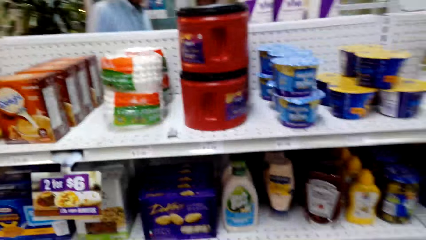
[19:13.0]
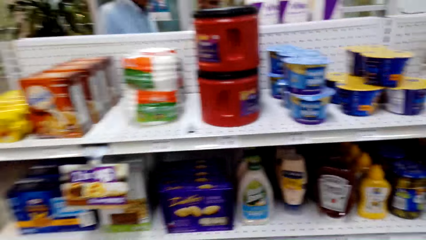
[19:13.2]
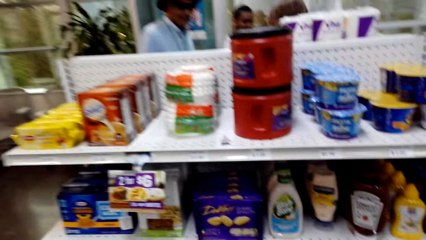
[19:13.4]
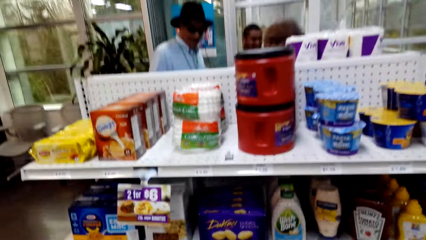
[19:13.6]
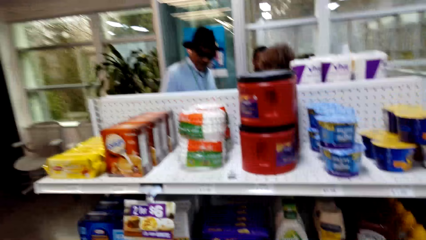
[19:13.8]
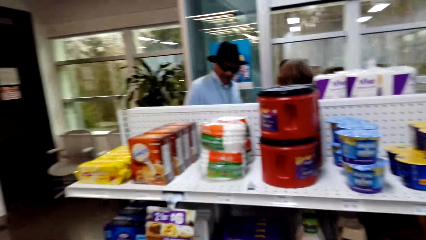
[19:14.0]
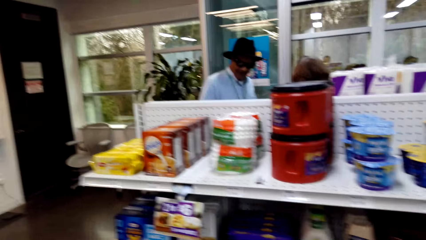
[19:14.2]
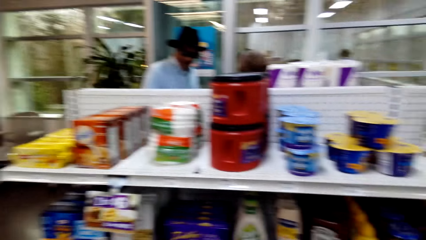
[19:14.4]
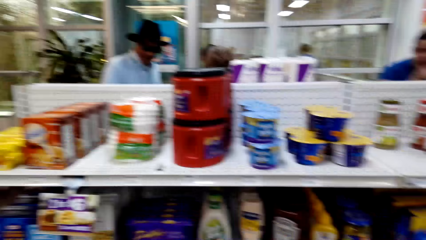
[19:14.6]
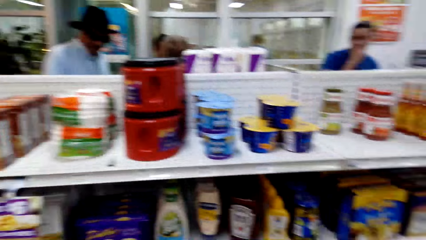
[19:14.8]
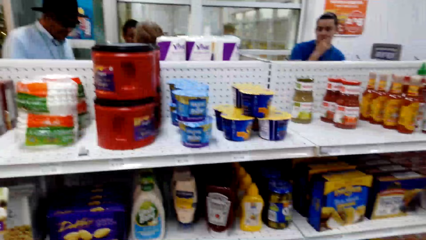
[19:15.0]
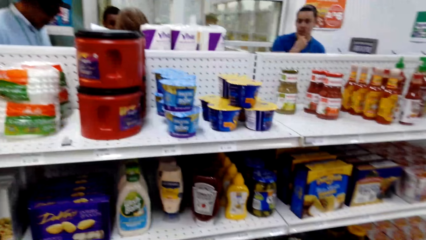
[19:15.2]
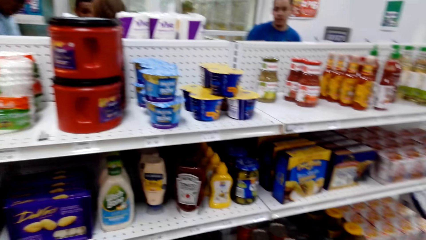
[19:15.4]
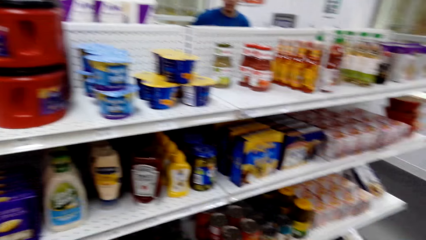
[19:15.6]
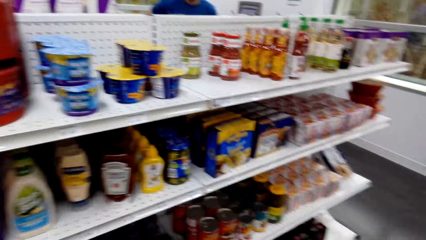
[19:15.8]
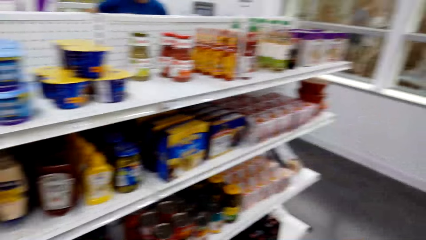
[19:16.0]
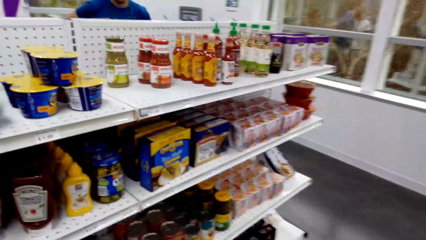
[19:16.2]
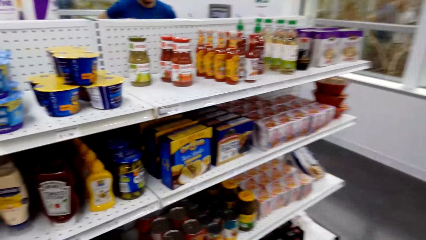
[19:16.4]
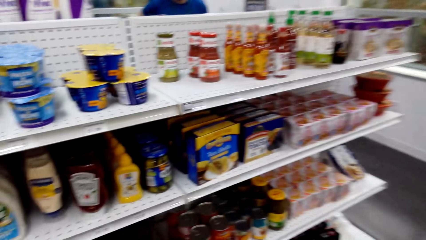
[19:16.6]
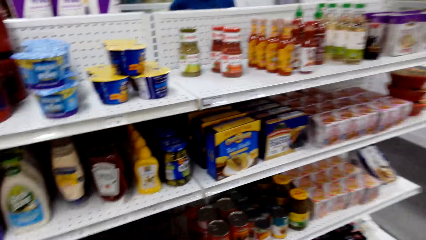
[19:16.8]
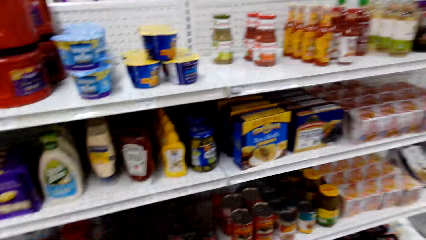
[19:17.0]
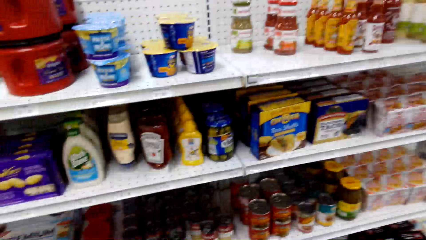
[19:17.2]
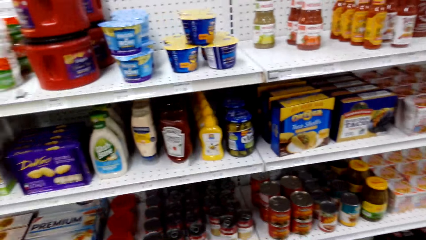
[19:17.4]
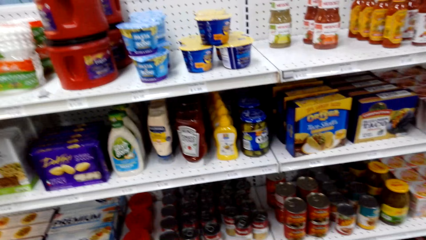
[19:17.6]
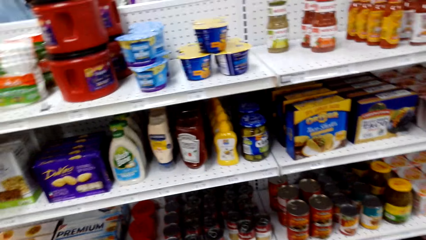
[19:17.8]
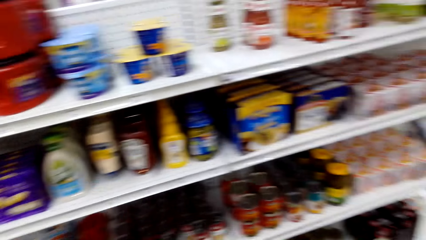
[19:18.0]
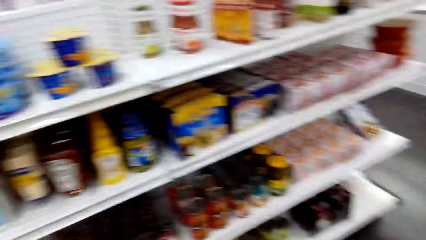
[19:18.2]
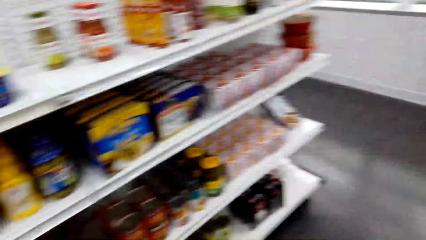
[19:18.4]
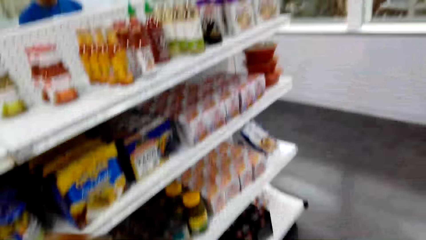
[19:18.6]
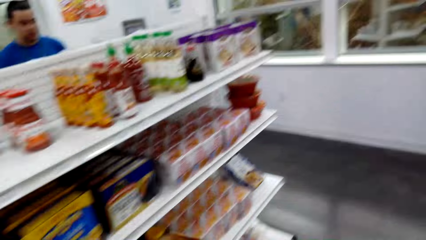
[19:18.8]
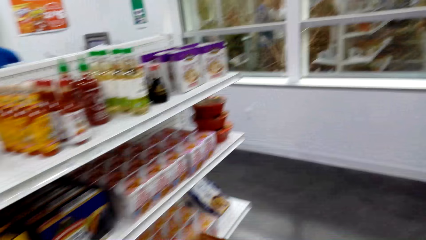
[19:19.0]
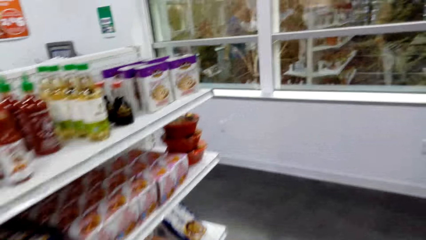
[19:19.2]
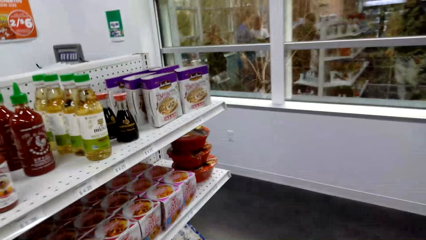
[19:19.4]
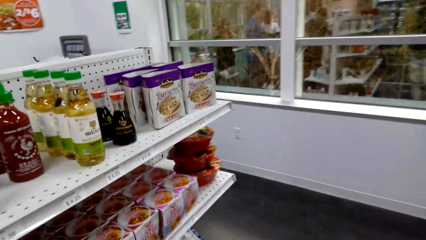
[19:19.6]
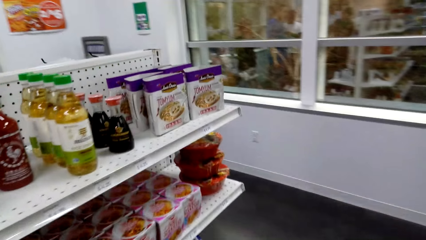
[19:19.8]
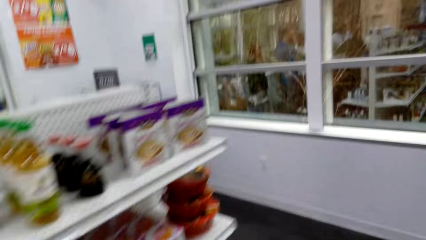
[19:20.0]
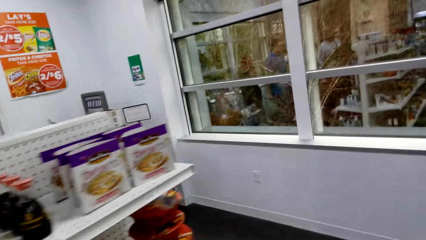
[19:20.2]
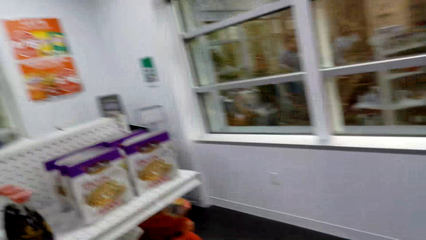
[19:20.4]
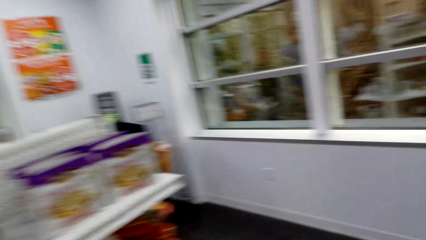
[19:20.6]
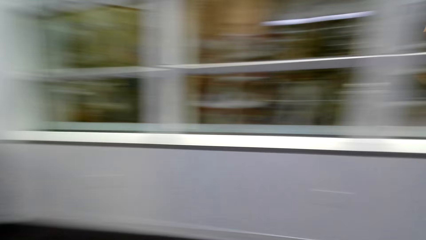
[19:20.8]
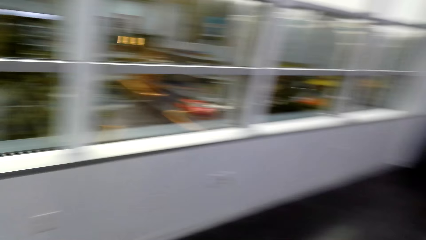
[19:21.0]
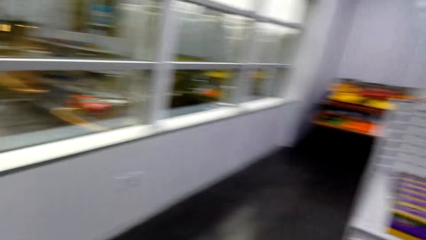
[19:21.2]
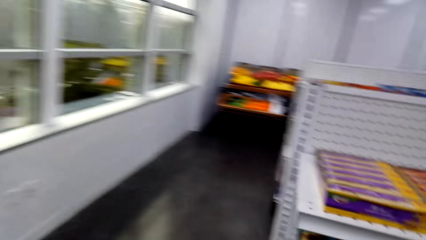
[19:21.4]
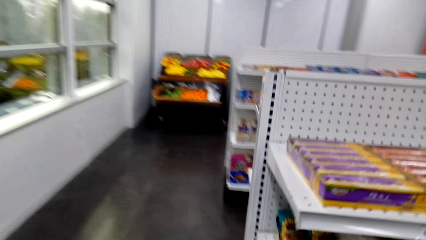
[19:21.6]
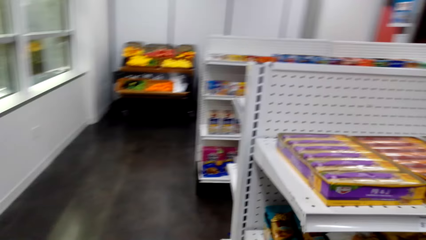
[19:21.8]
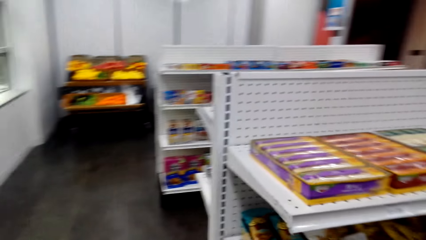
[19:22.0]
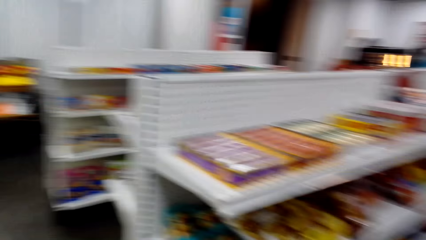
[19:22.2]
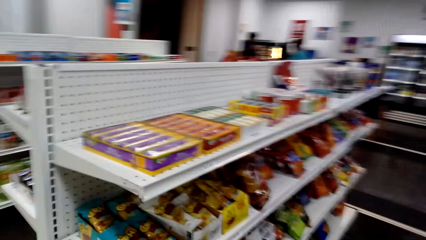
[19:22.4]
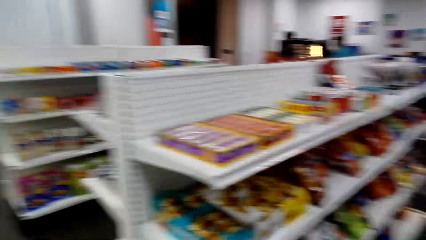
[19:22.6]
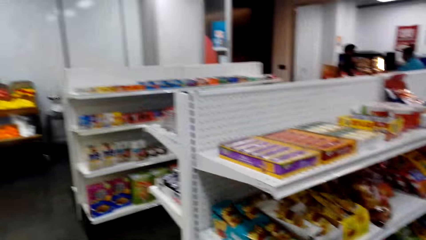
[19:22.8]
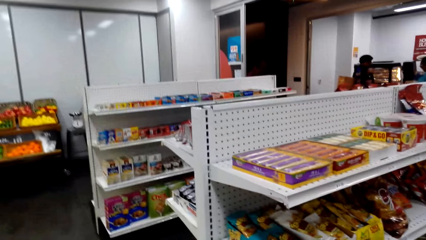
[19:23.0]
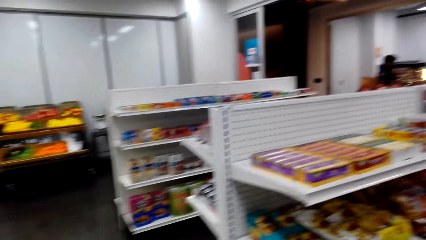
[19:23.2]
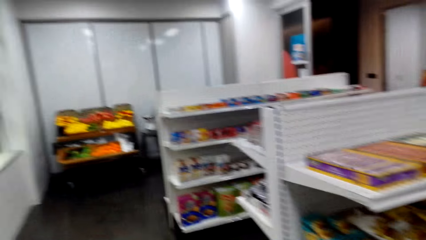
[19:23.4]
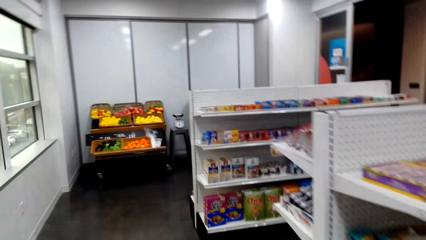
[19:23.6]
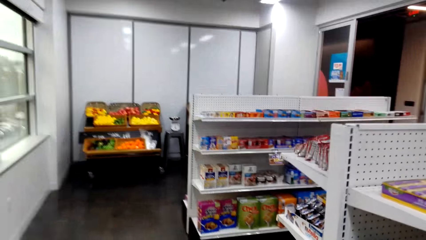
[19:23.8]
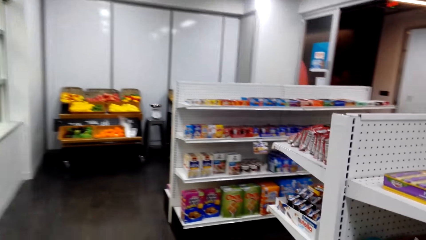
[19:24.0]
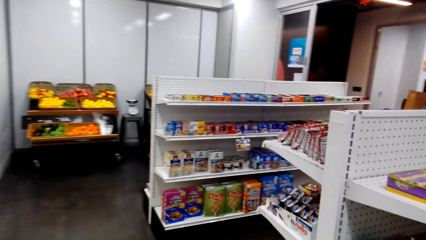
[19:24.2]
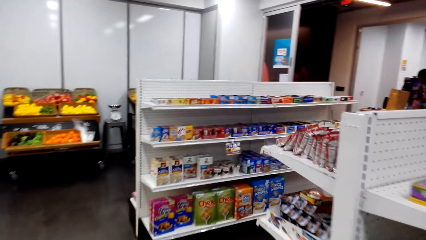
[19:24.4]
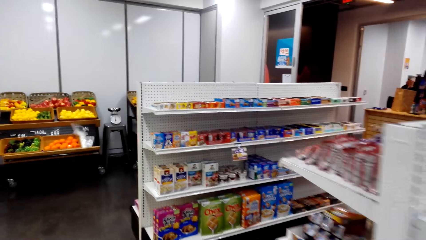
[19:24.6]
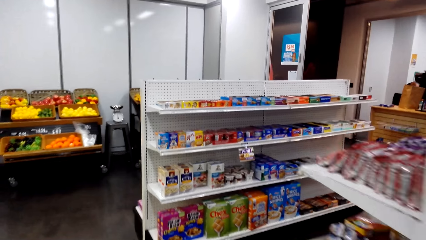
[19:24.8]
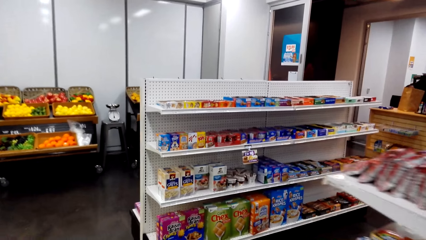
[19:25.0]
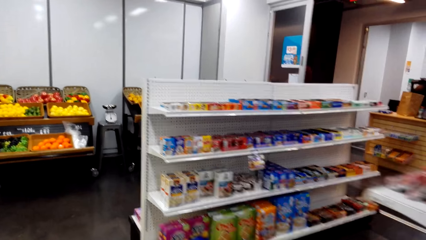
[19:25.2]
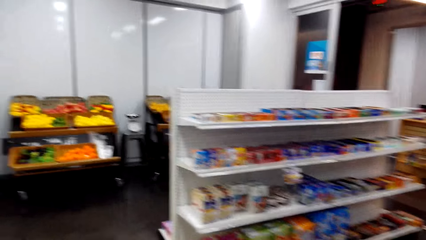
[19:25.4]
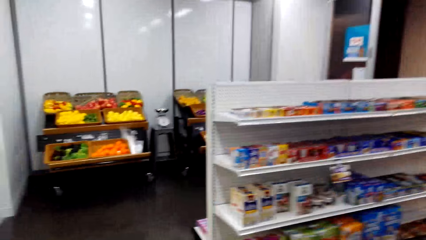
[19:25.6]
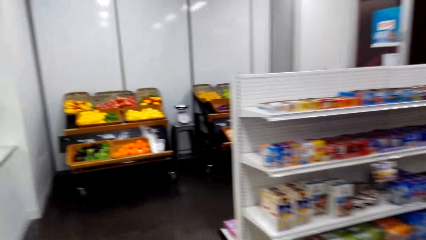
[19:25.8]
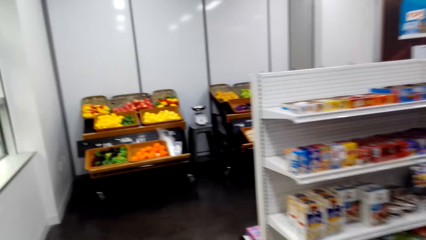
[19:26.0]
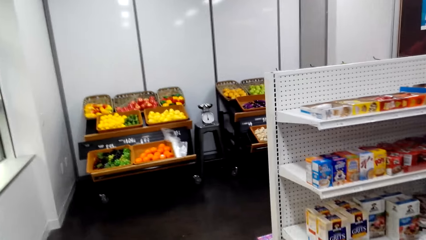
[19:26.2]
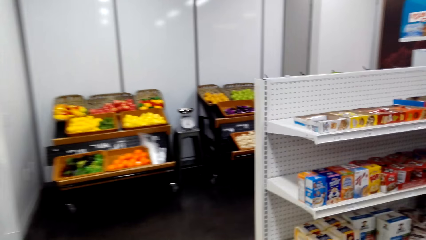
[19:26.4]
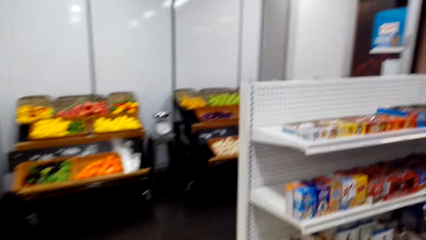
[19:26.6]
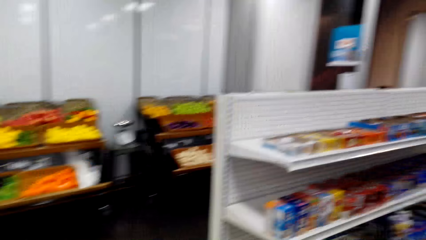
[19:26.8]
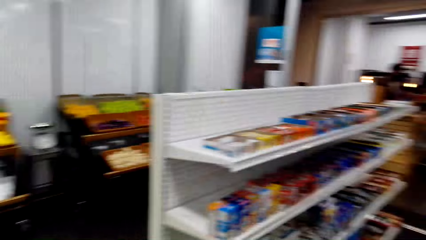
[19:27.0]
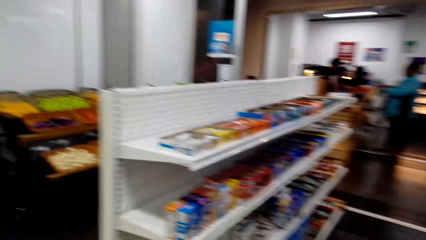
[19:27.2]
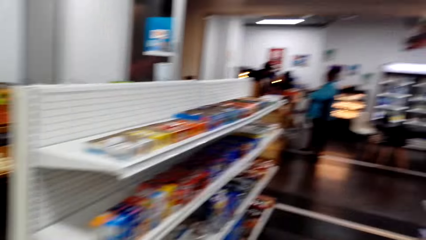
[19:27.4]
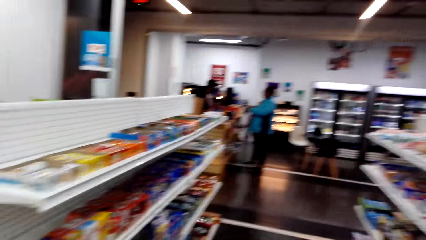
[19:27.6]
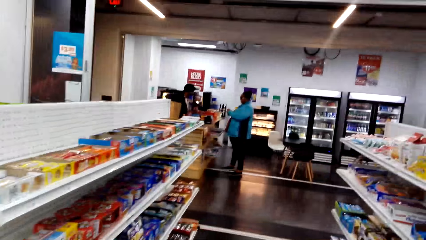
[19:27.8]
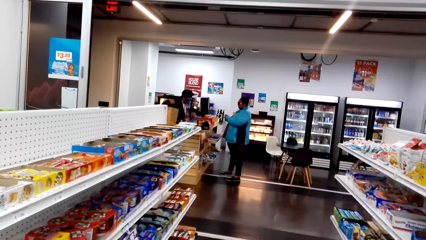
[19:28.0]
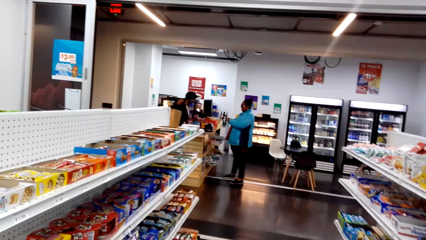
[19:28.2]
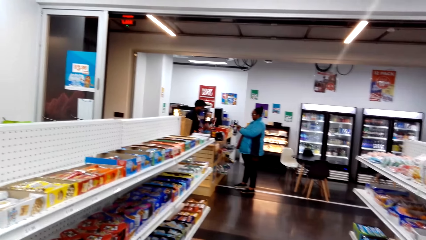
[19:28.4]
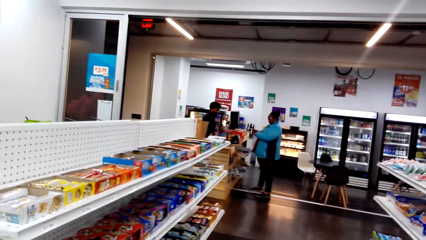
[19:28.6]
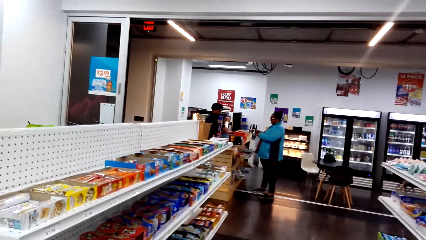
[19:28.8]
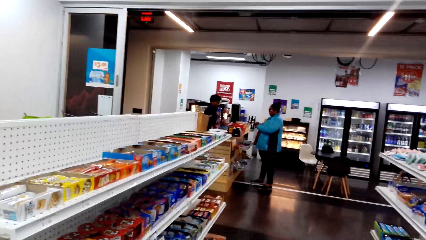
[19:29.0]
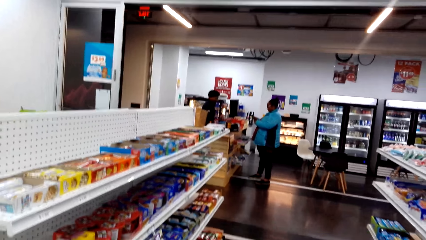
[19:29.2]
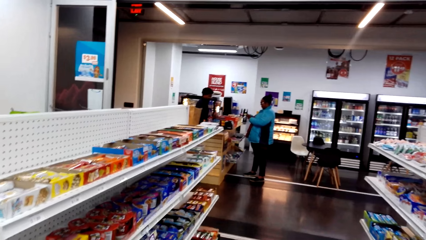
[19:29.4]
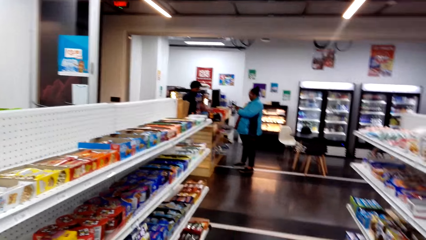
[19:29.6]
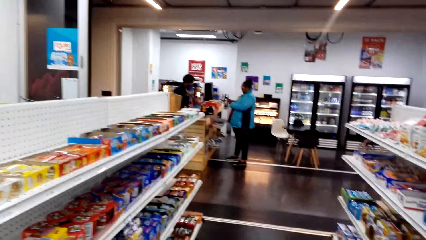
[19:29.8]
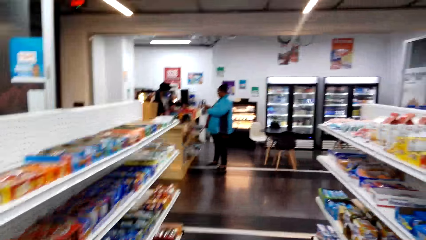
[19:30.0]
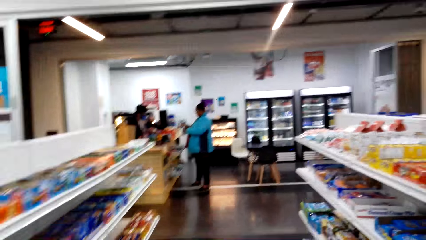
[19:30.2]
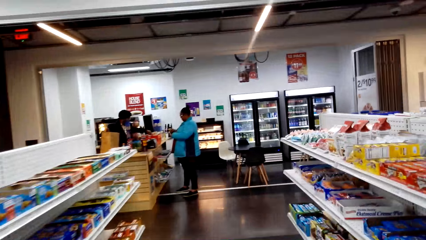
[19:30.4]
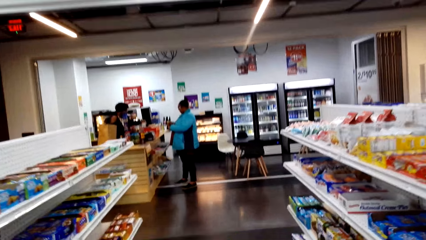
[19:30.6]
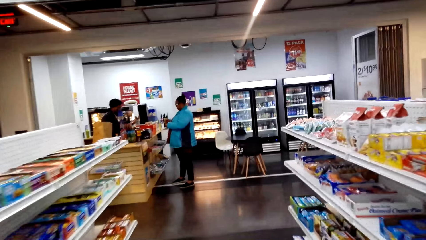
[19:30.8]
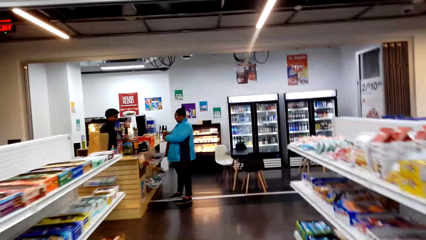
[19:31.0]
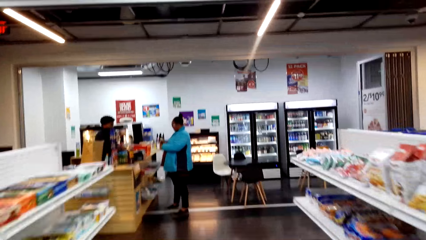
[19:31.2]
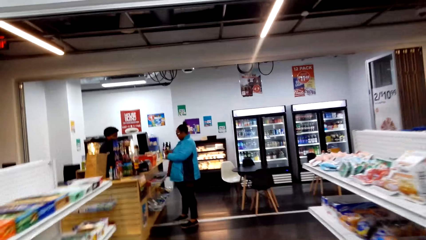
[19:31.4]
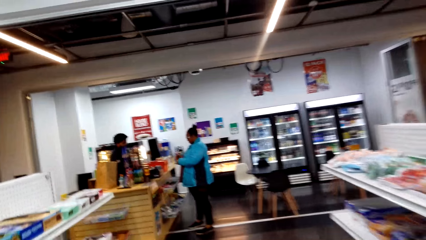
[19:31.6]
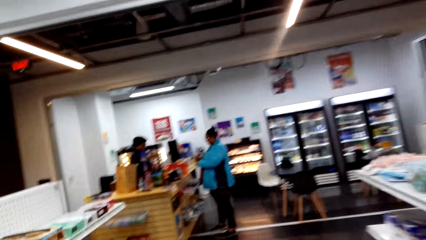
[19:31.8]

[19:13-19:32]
The camera wearer turns around. They walk around. They walk a few steps. They converse.
